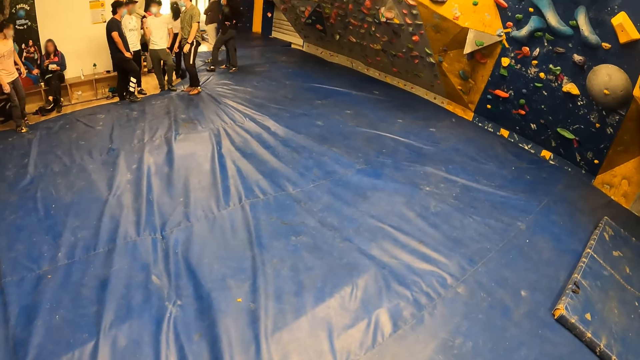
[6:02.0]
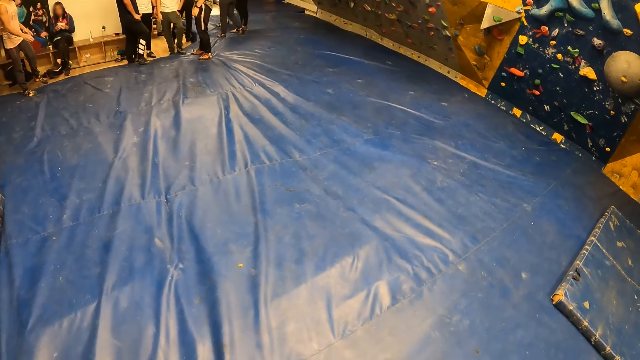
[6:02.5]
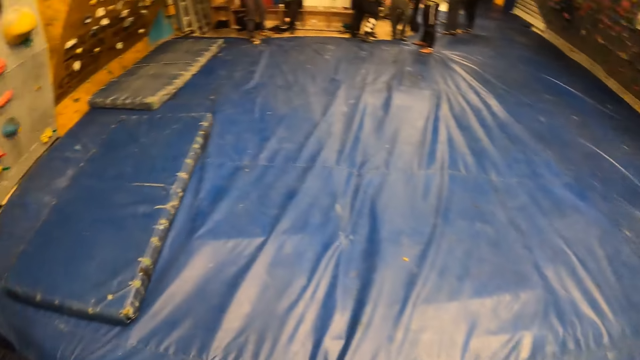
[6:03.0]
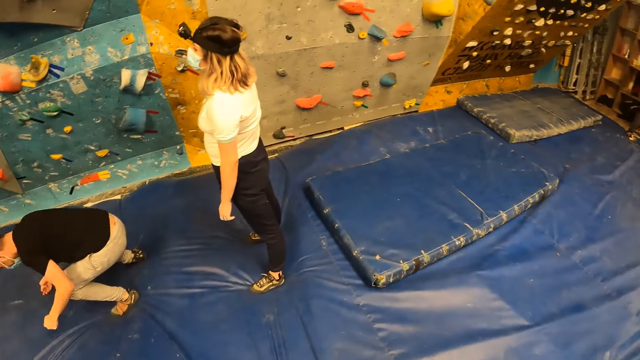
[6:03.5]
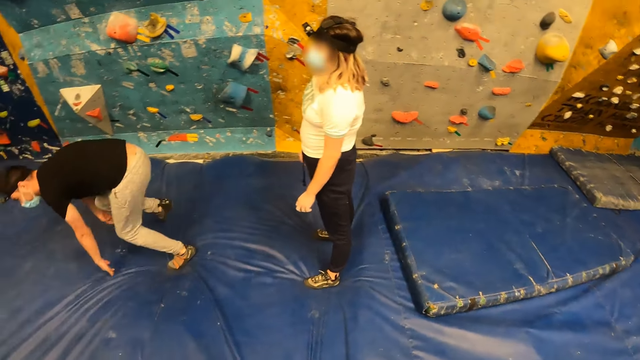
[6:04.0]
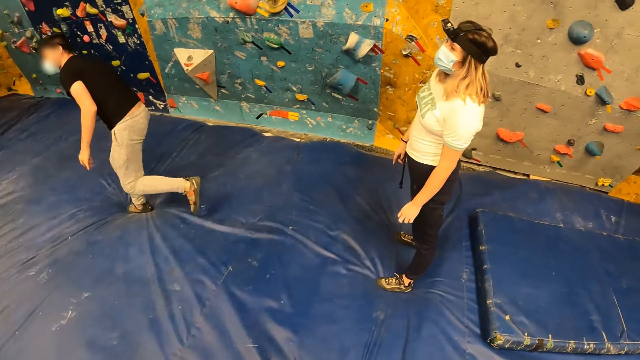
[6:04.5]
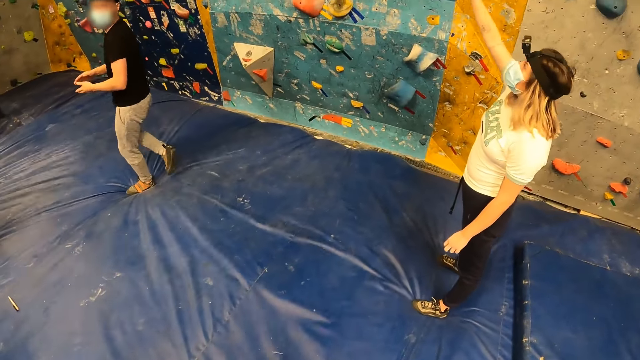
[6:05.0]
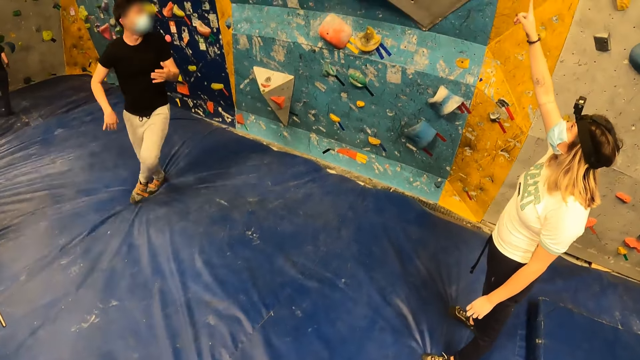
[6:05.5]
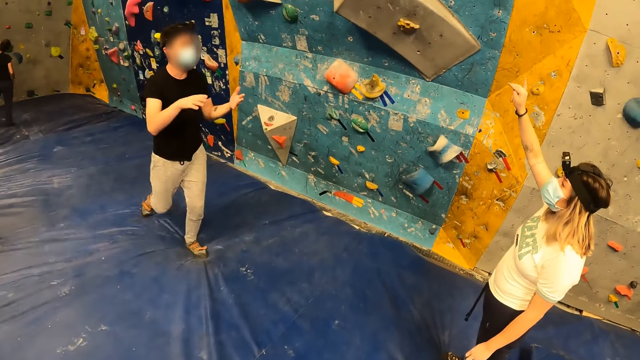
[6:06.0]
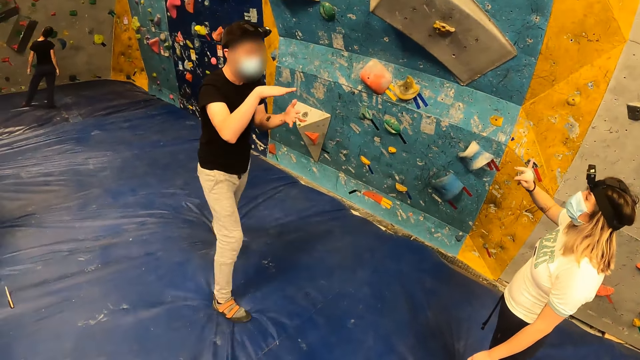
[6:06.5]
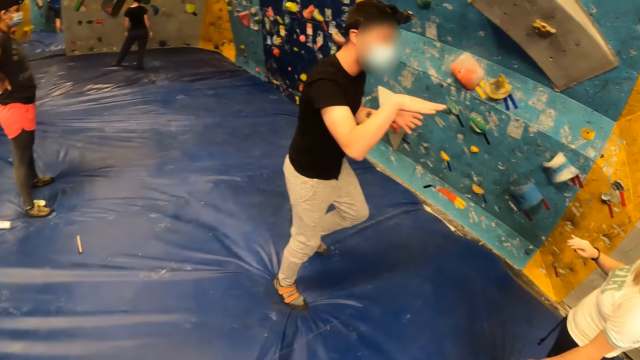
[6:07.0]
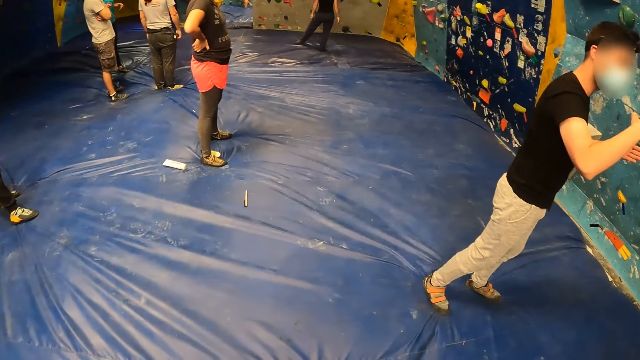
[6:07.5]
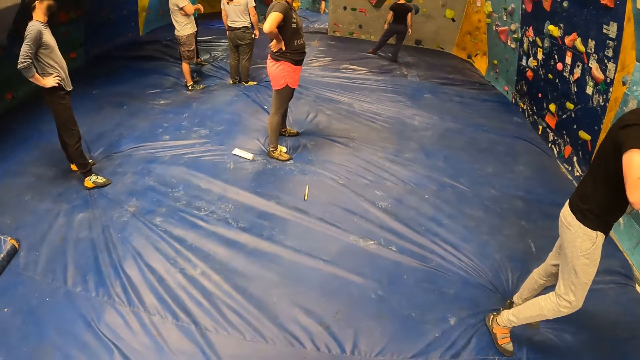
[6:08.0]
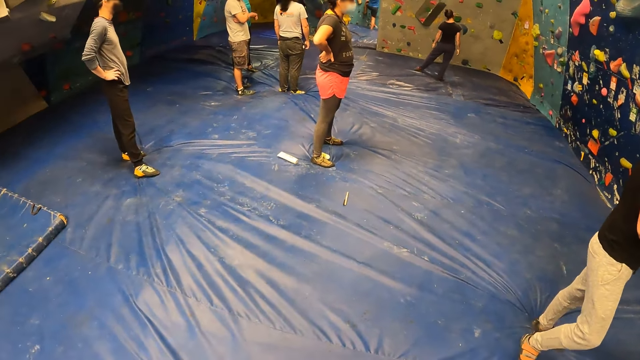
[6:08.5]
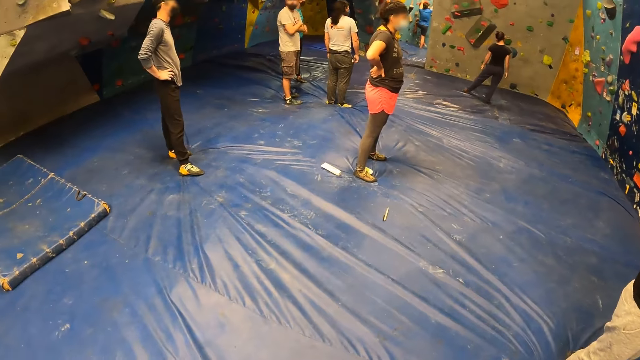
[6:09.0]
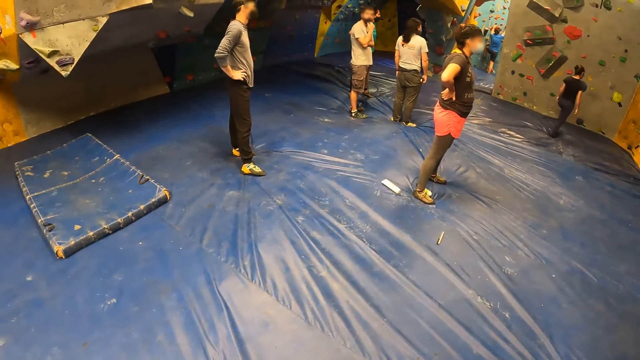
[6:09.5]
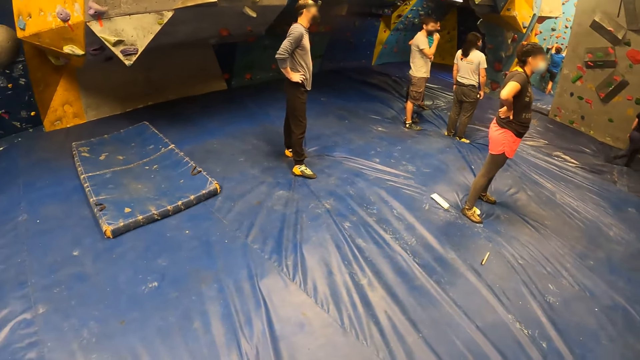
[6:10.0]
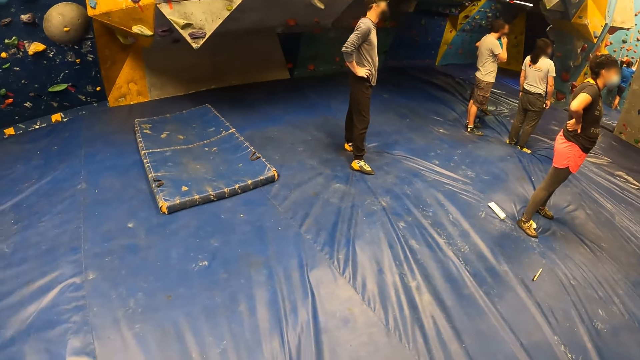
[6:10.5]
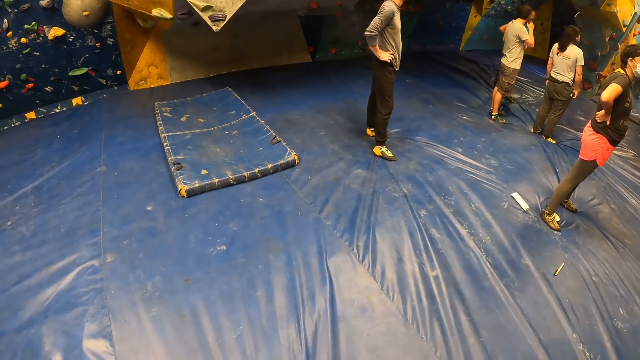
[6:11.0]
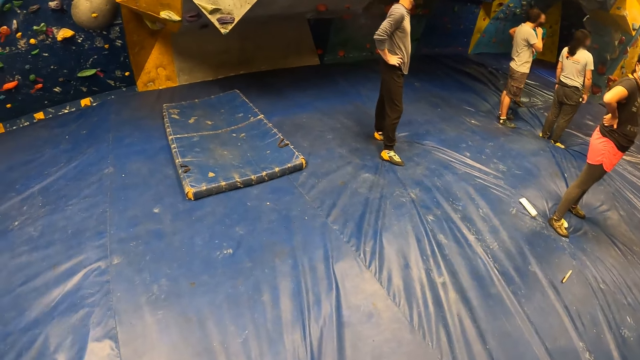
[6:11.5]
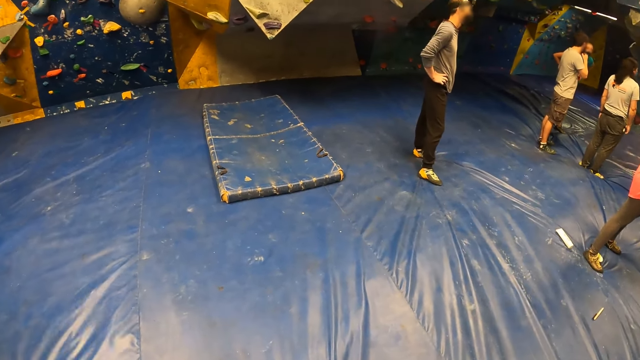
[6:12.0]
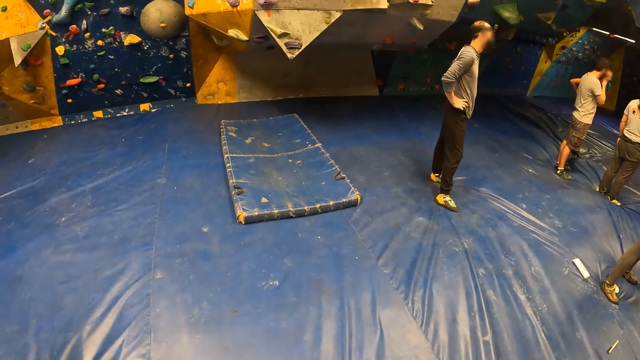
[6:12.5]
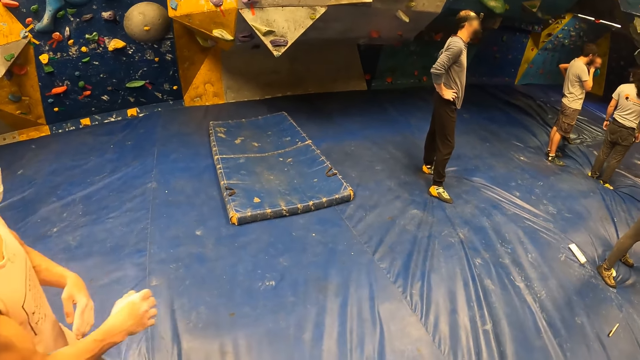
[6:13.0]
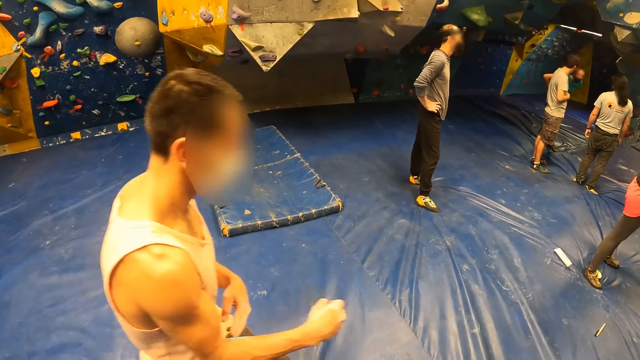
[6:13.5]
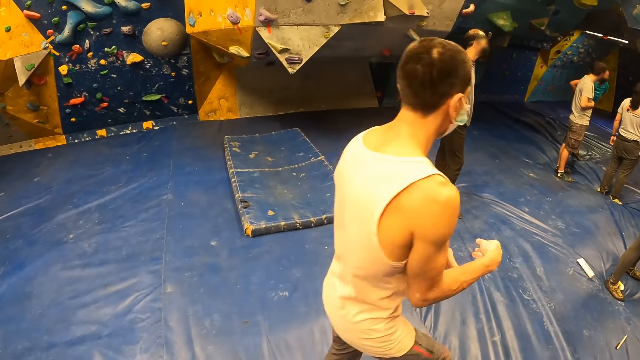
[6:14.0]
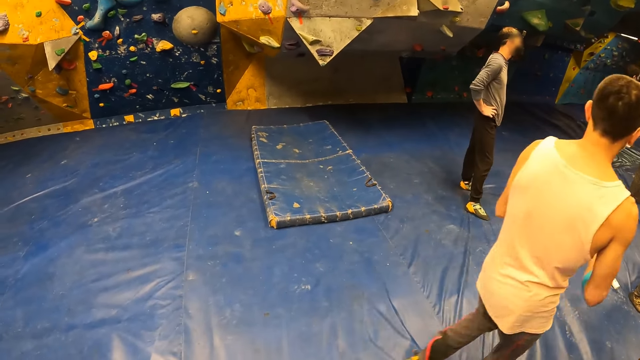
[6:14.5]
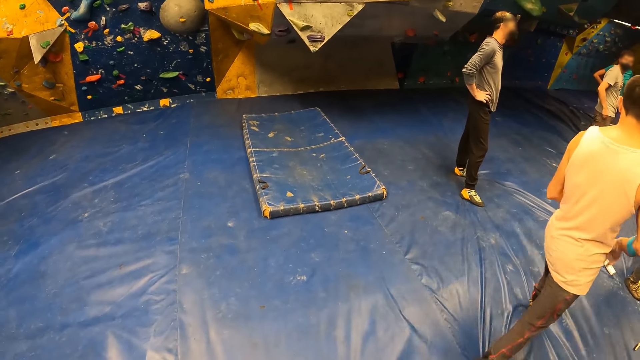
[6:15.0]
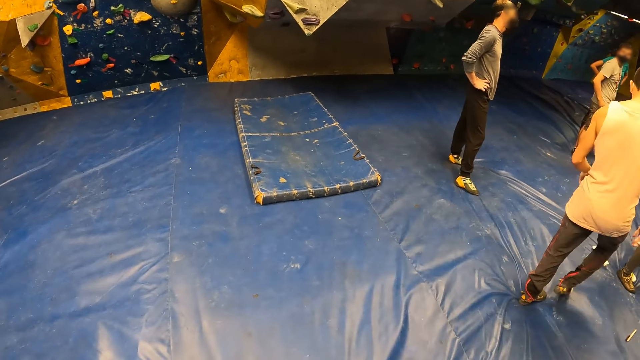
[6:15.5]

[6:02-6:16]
The man lands on the crash pad with both hands, bends towards the trampoline mat and walks at the trampoline park. The man converses with a woman. The camera wearer looks around. Another man walks around.

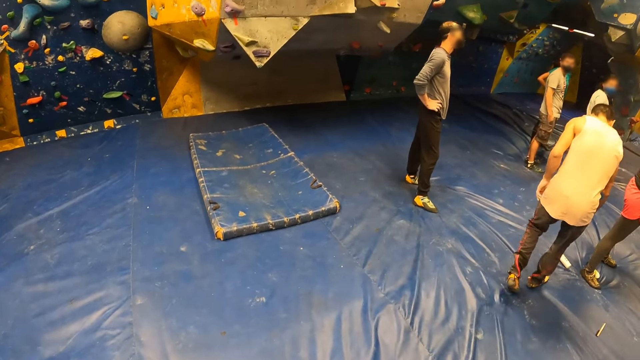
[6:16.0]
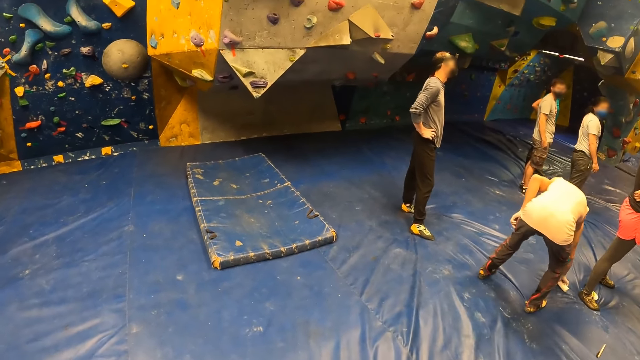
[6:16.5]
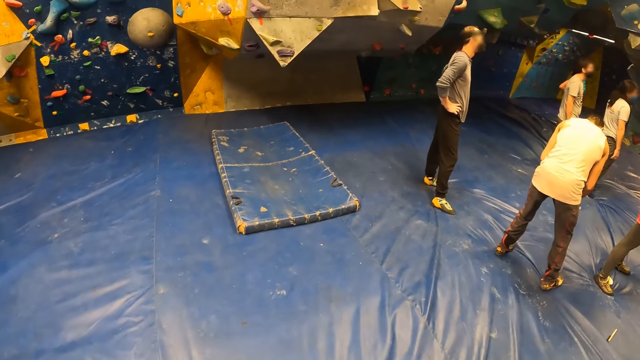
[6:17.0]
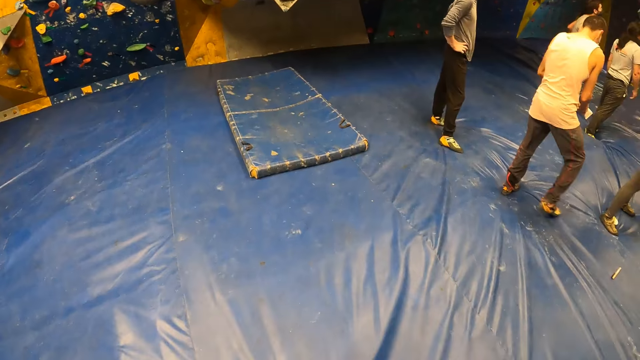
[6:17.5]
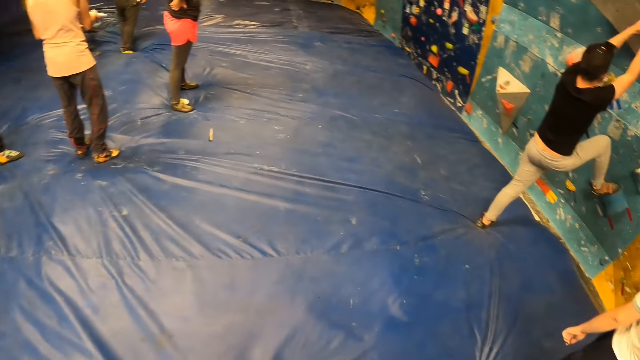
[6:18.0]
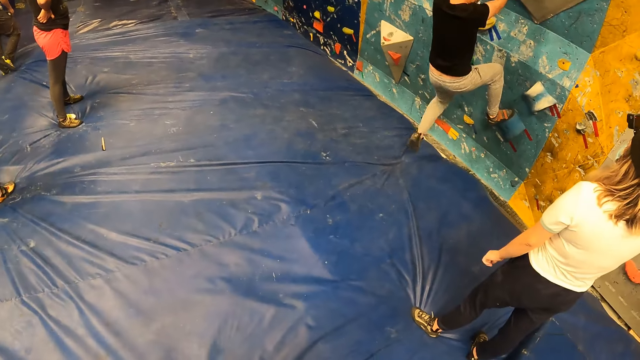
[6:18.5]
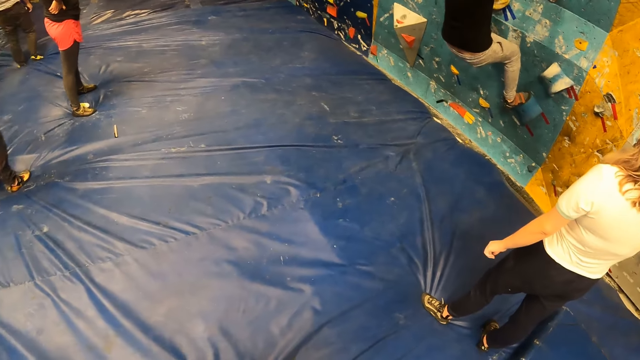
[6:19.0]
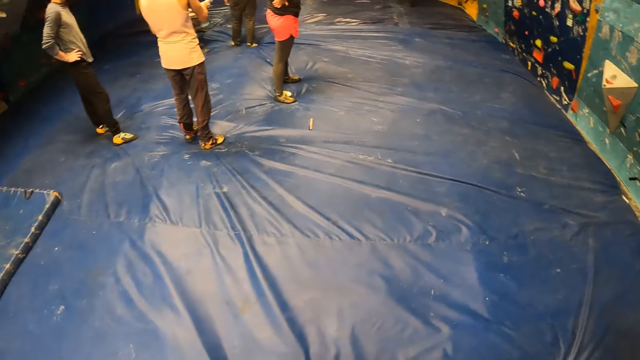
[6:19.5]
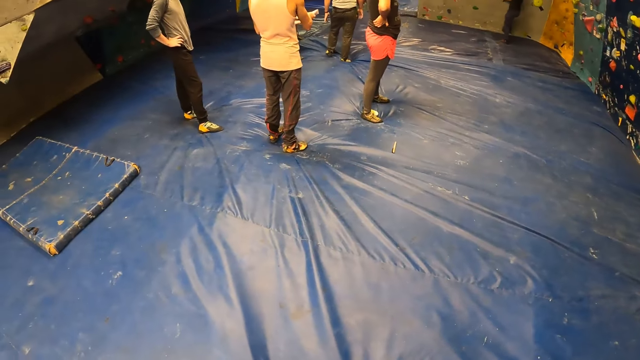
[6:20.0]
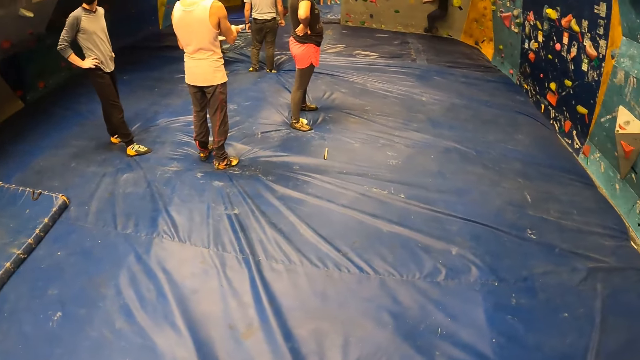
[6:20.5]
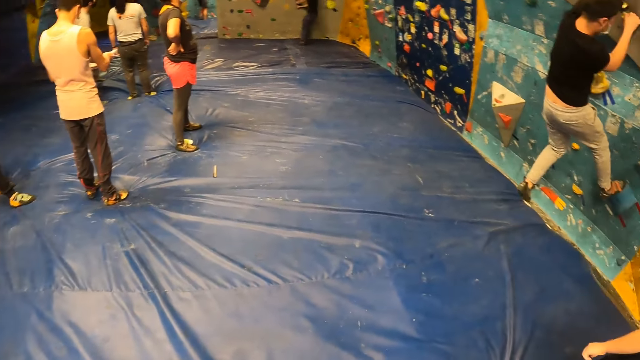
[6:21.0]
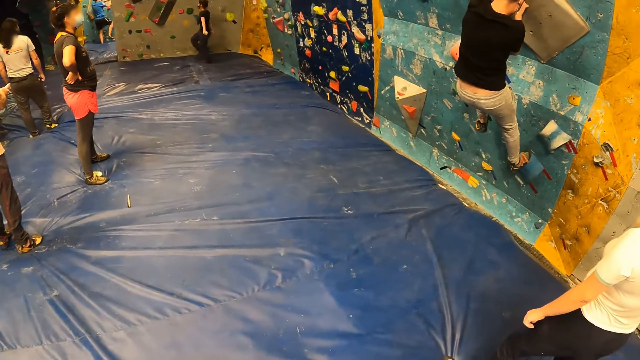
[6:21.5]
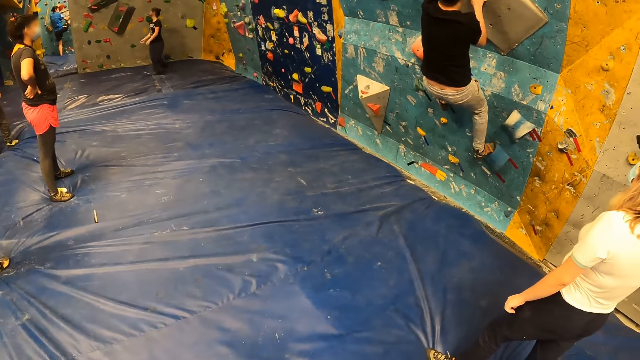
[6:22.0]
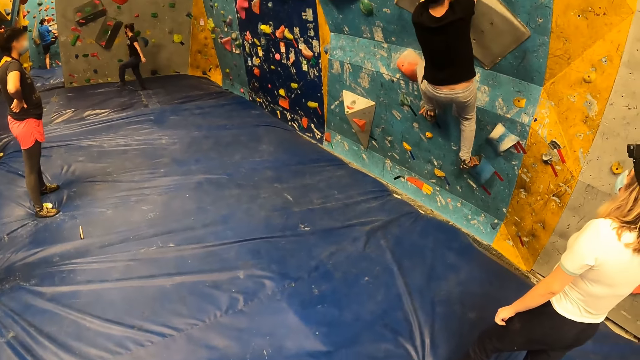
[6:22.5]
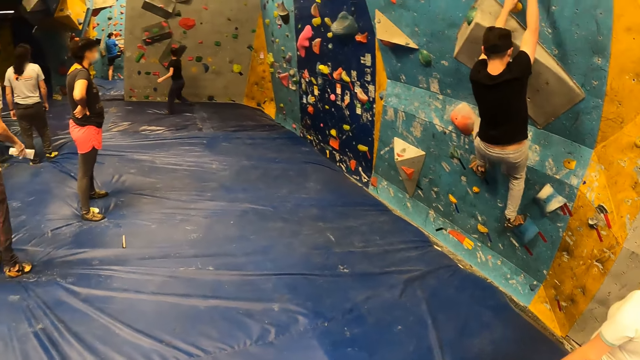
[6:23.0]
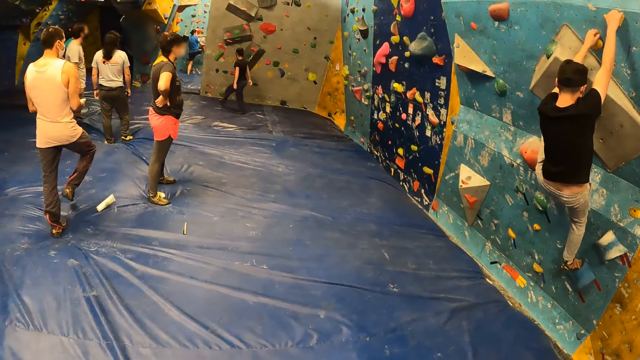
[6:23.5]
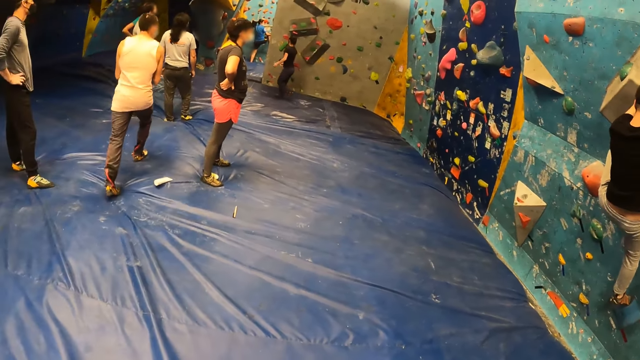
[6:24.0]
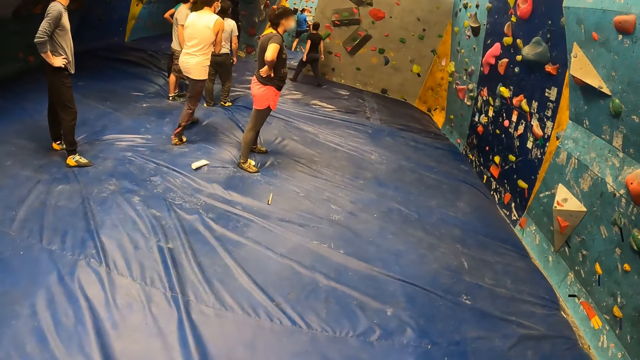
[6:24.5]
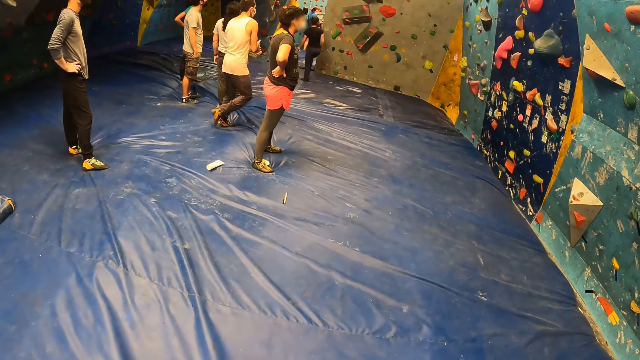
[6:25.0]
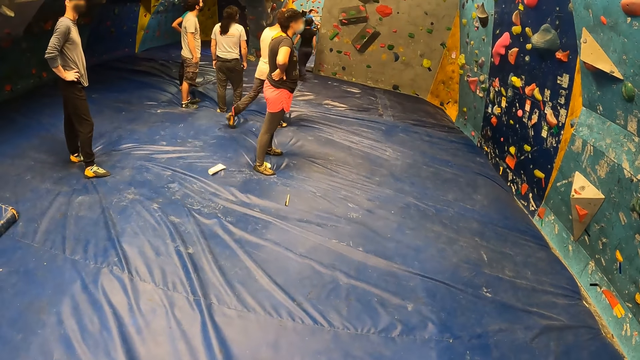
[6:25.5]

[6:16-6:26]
A man picks up a glove on the crash pad. Another man bends. A third man climbs the bouldering wall with both hands.
